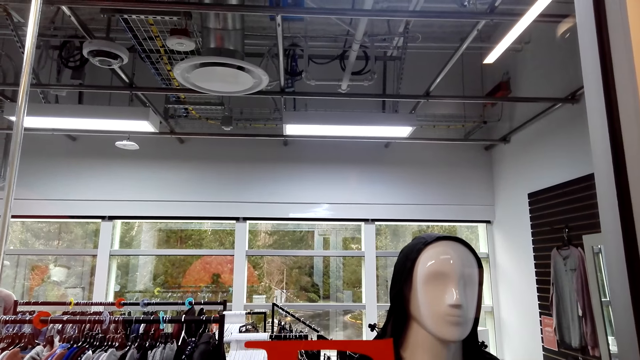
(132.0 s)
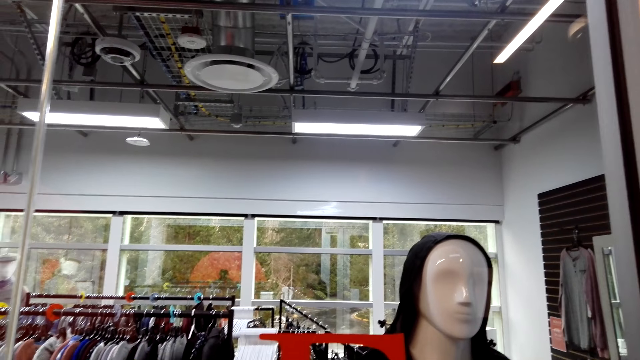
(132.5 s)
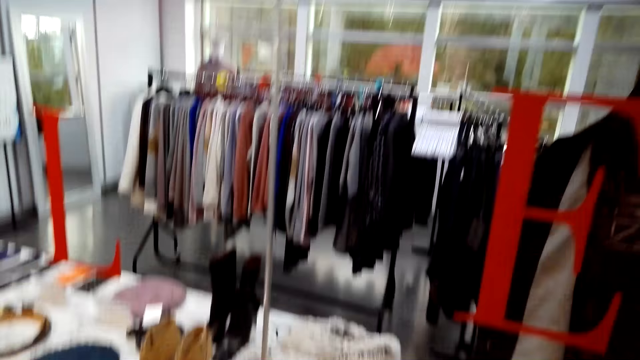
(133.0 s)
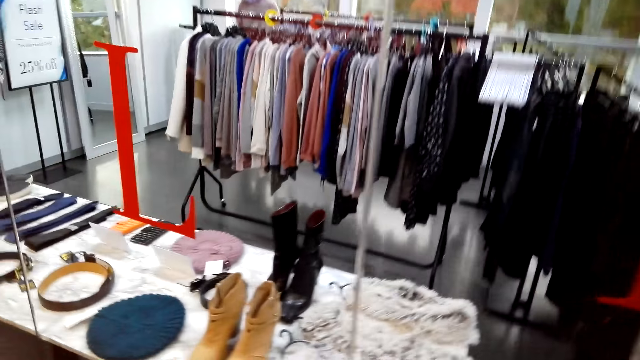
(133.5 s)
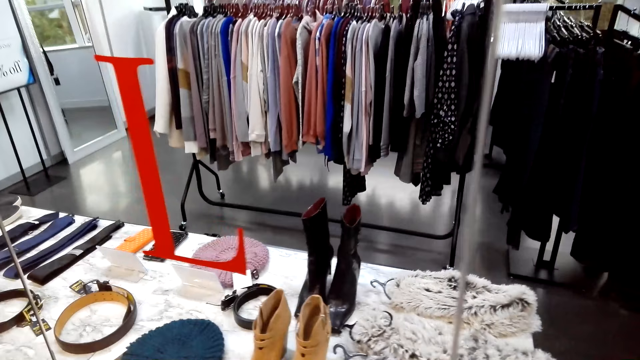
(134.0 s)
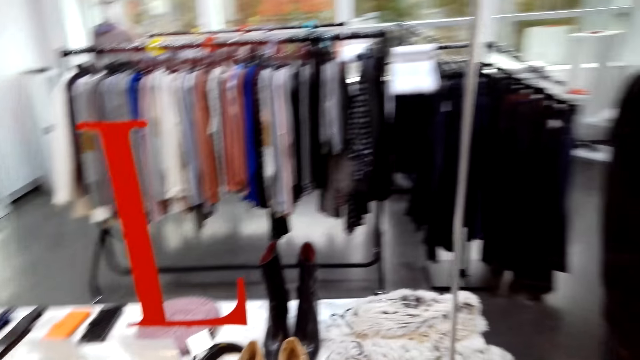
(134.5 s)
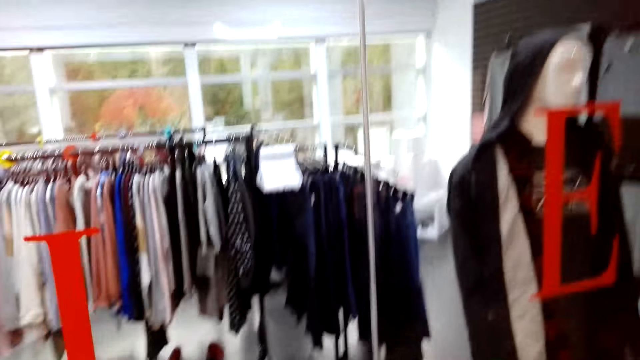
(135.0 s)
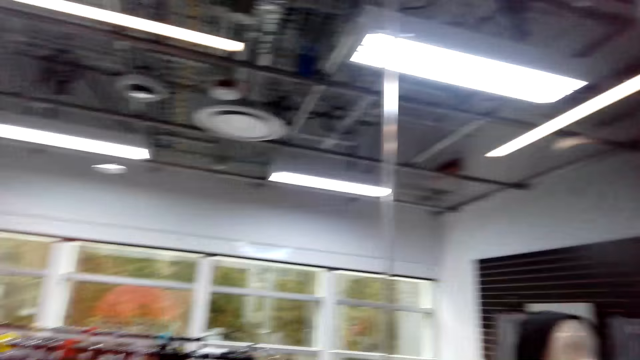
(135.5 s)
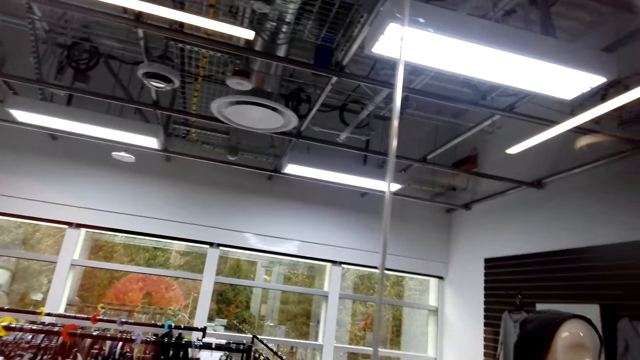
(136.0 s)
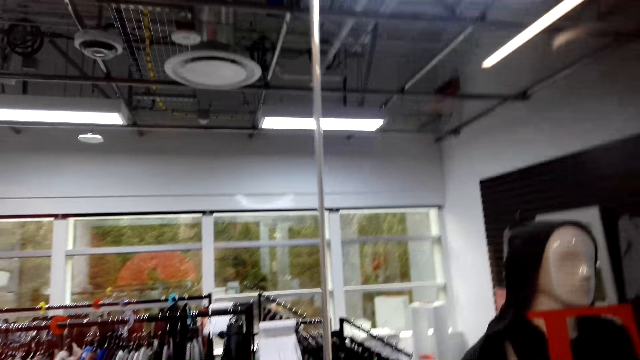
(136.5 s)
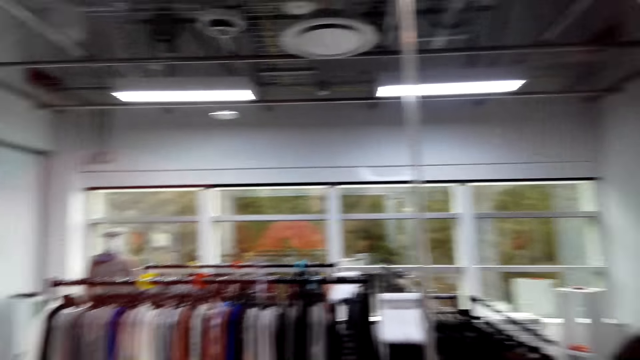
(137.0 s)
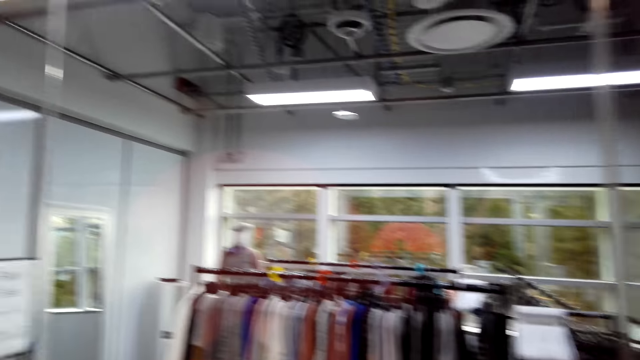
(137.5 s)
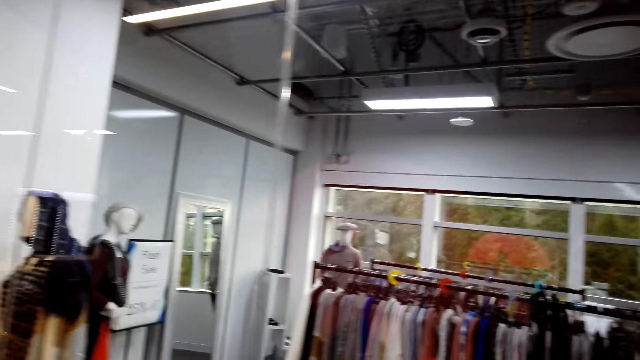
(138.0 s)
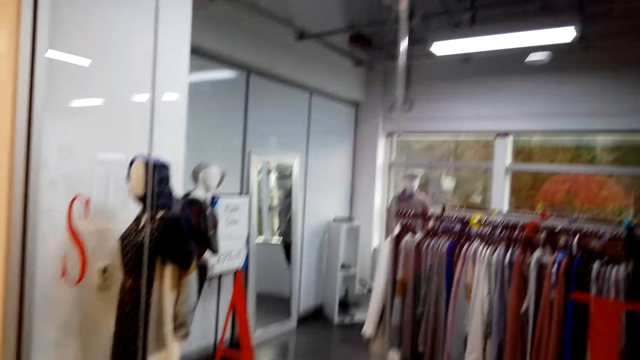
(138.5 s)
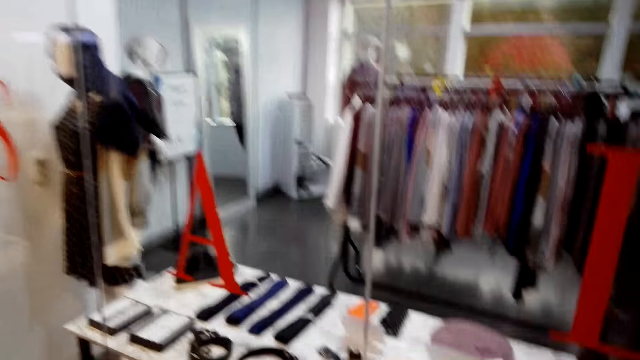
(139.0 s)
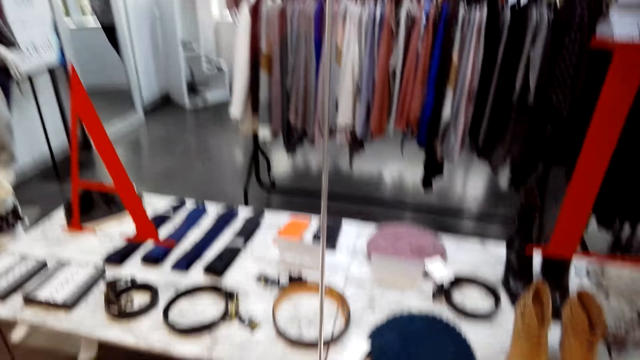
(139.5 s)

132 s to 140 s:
The camera wearer talks to a man. They look around.

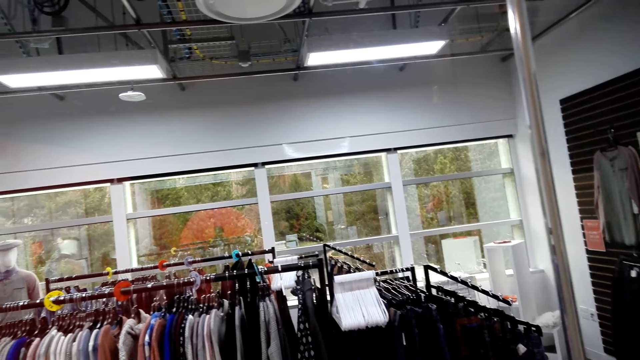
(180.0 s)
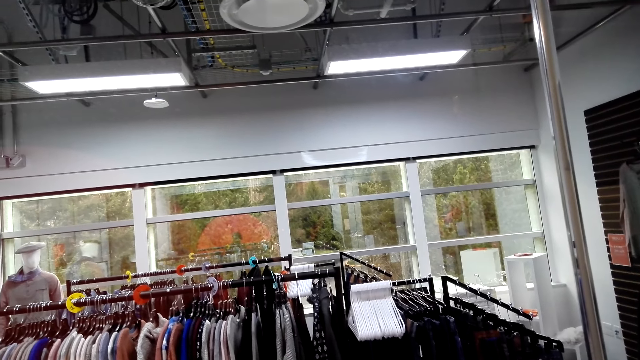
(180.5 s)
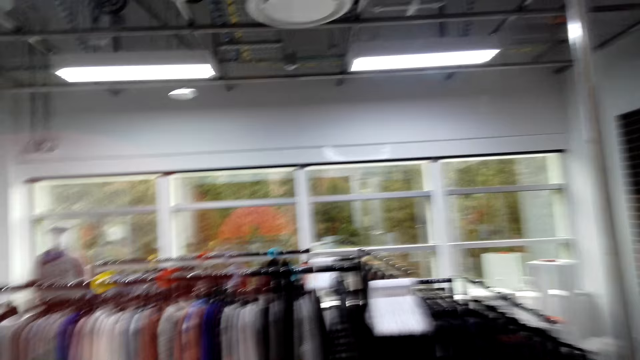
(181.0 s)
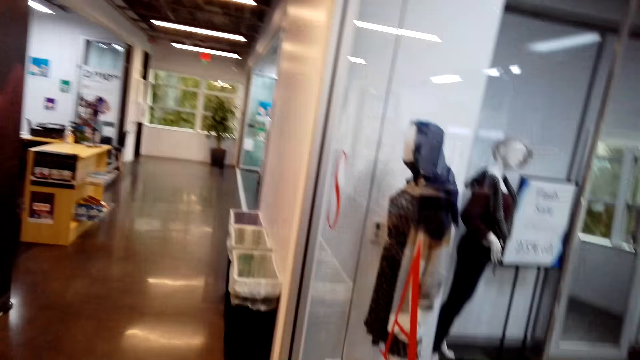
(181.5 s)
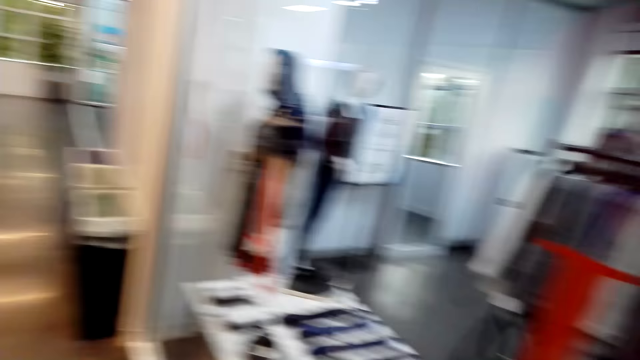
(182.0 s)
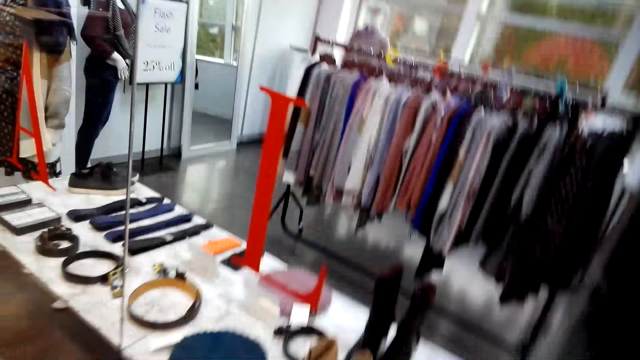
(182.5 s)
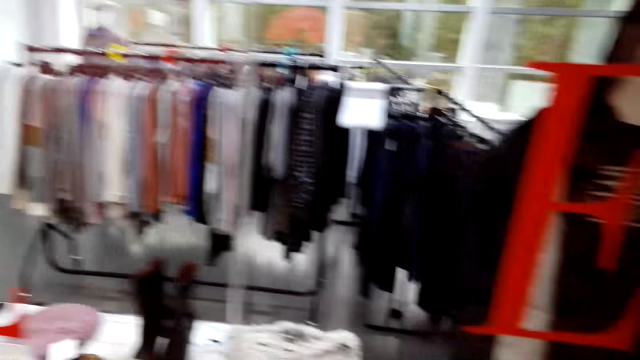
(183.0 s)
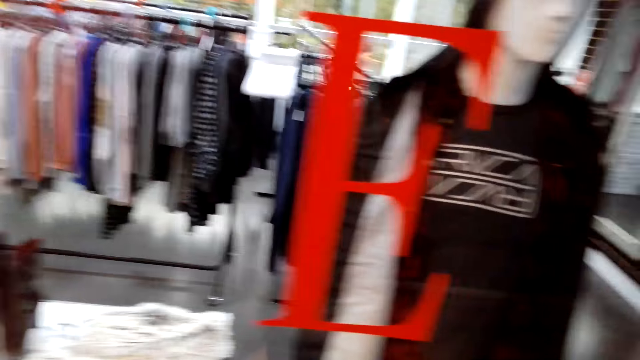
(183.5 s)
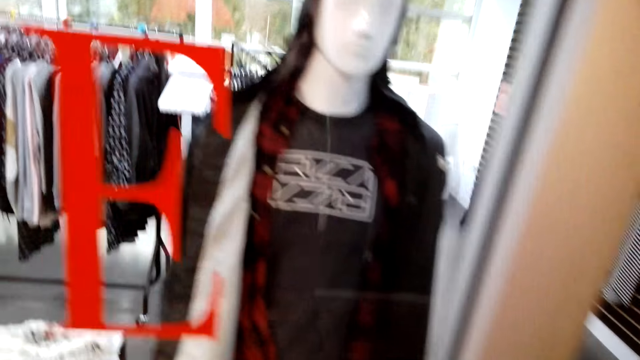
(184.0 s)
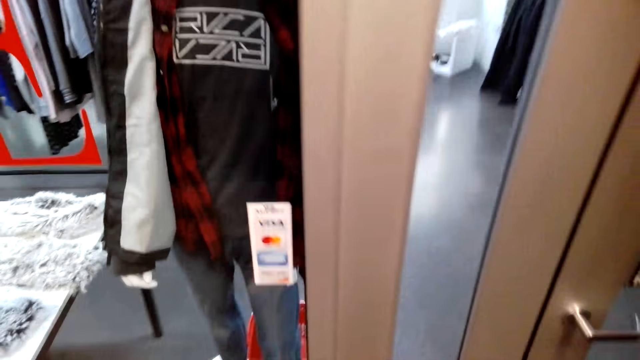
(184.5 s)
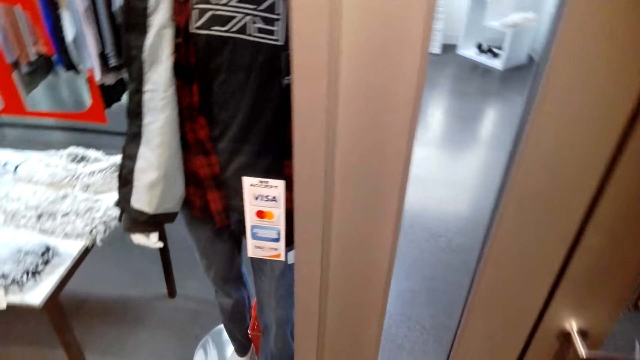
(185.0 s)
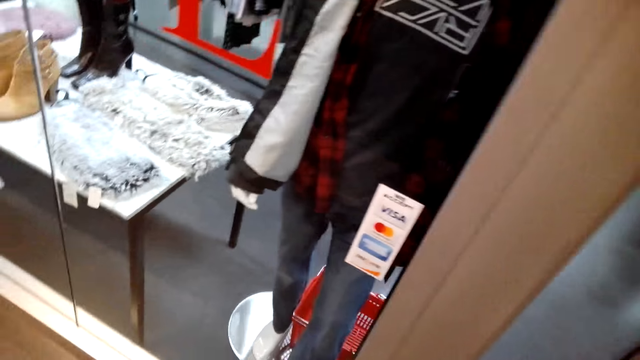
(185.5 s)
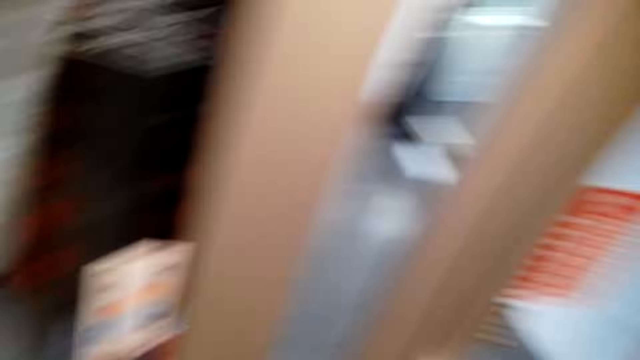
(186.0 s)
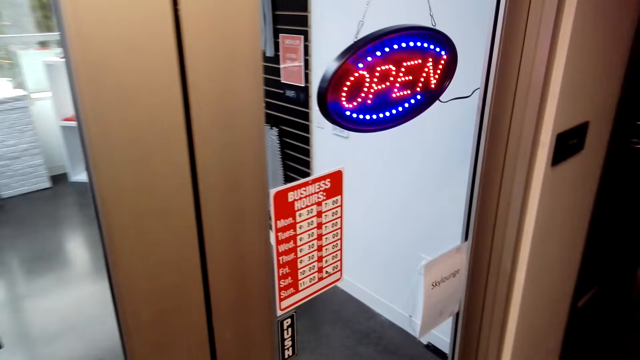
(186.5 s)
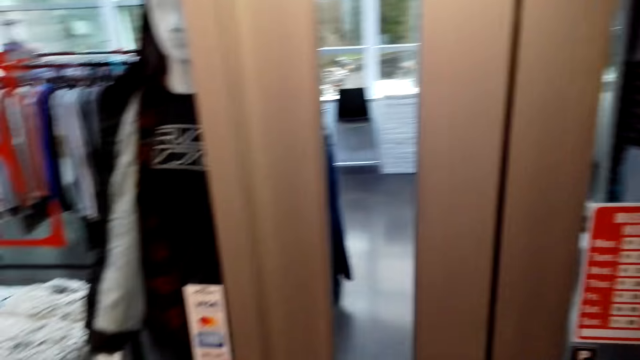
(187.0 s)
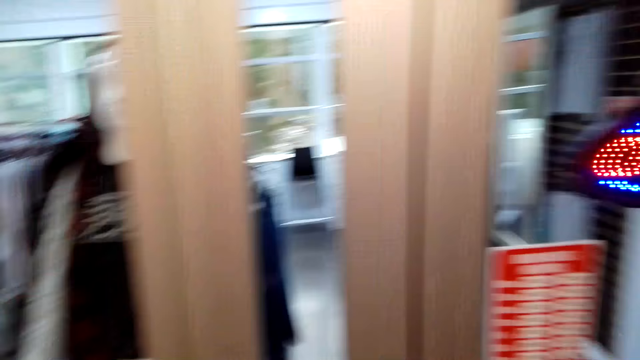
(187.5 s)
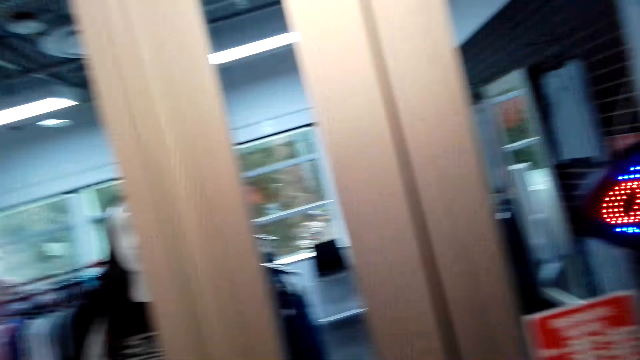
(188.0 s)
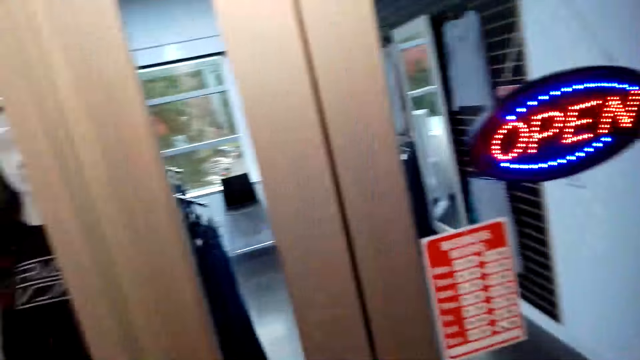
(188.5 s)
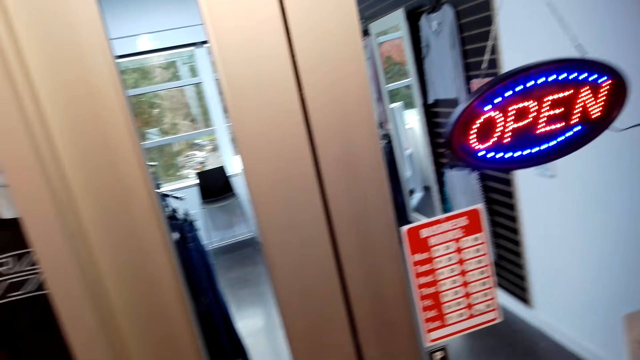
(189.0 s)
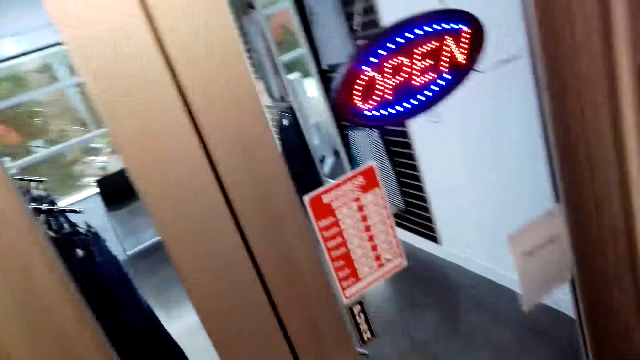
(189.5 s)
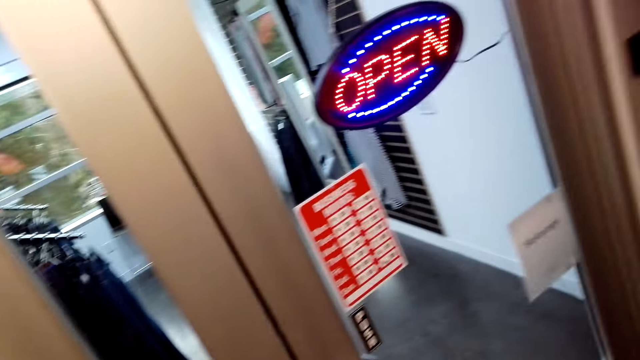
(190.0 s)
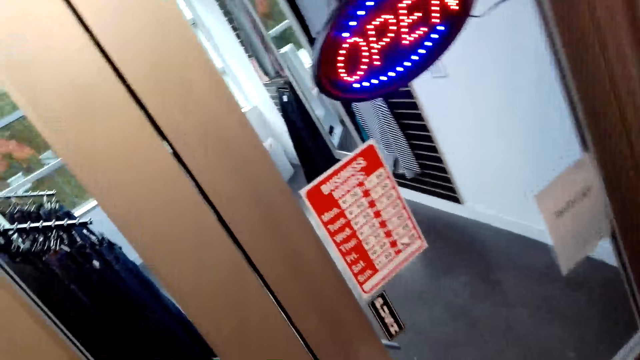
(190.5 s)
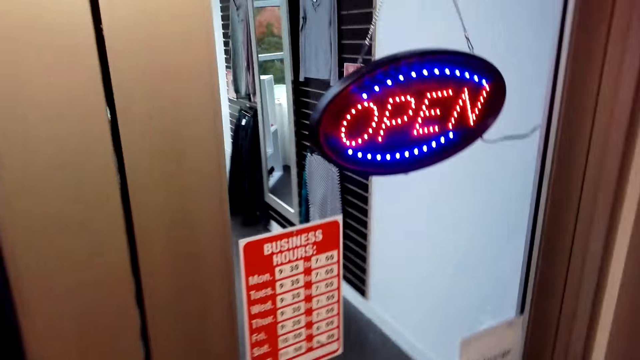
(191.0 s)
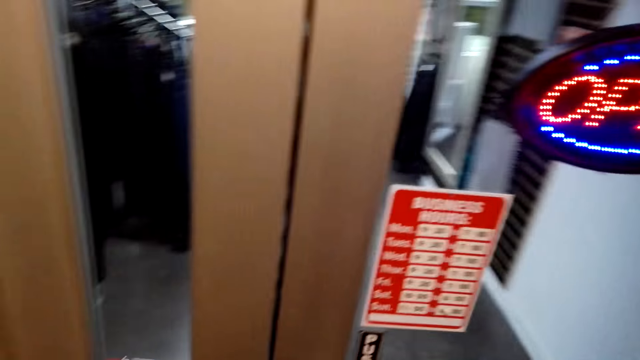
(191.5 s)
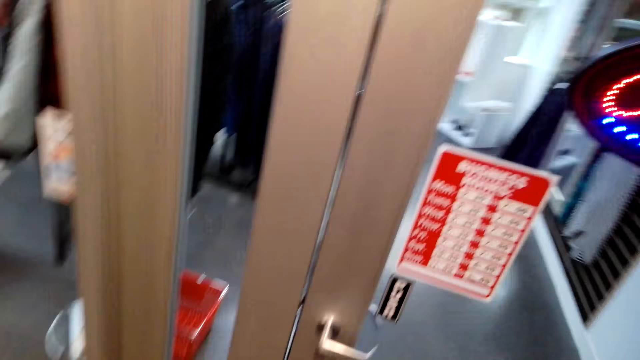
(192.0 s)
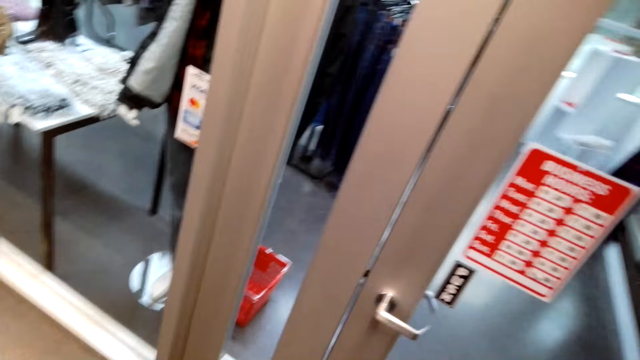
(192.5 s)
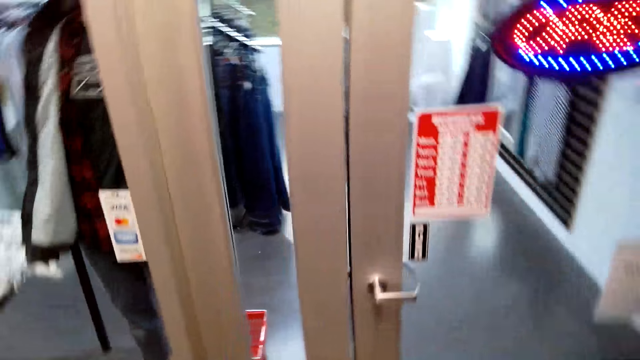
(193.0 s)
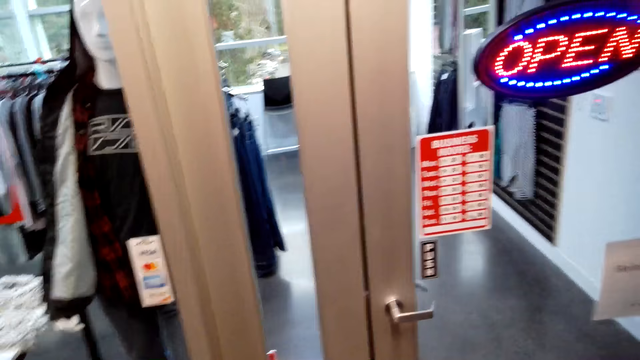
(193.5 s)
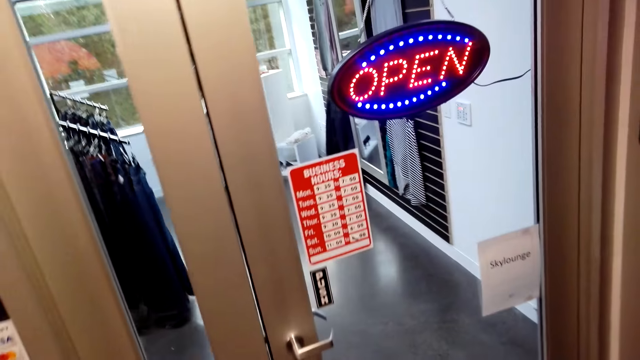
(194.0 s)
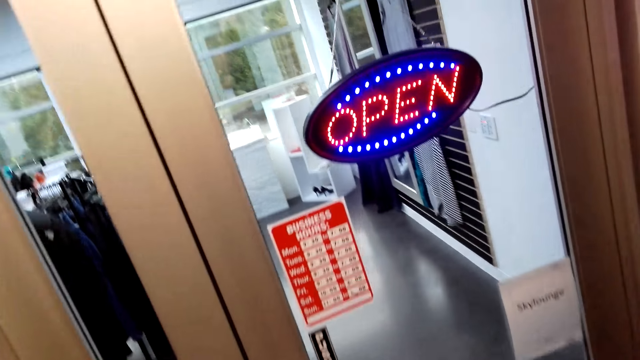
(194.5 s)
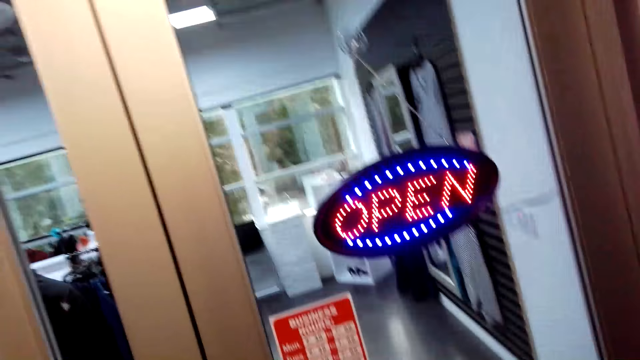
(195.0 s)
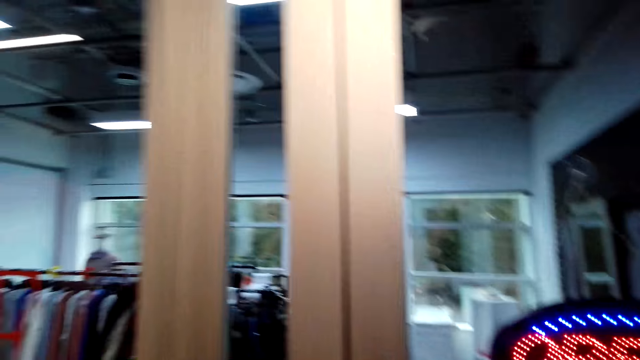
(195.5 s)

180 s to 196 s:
The camera wearer turns. They look around. A man talks to the camera wearer. The camera wearer talks to the man. They look around.
